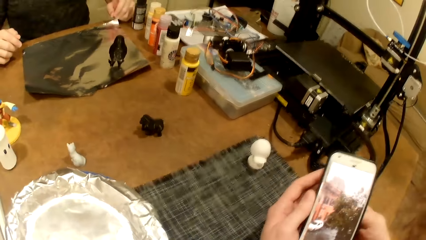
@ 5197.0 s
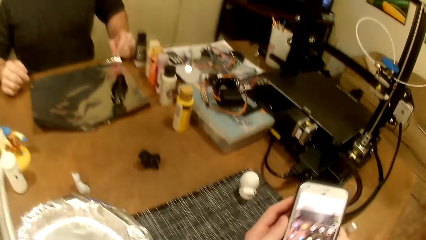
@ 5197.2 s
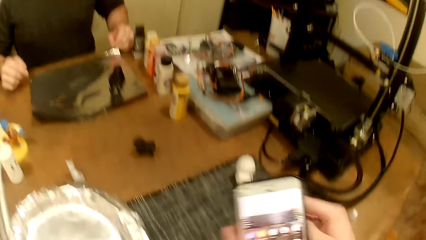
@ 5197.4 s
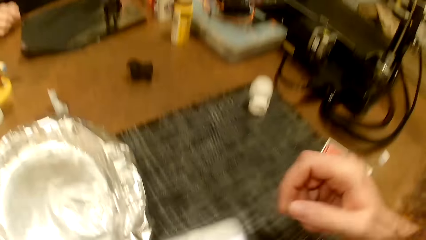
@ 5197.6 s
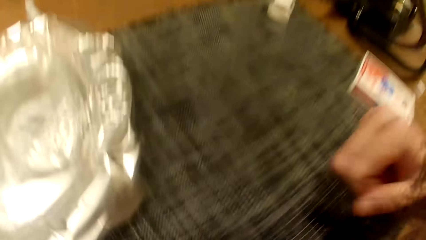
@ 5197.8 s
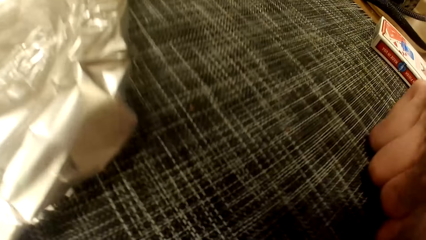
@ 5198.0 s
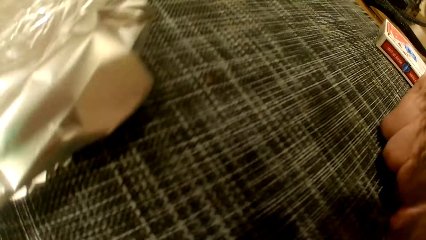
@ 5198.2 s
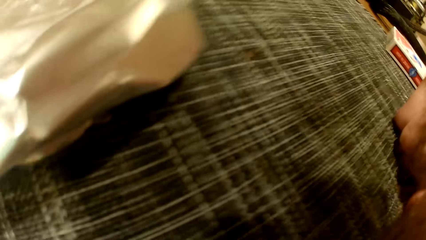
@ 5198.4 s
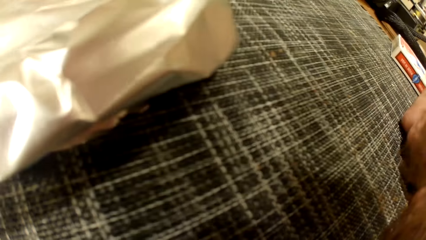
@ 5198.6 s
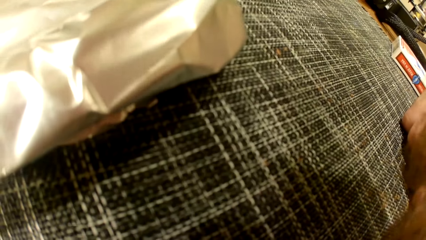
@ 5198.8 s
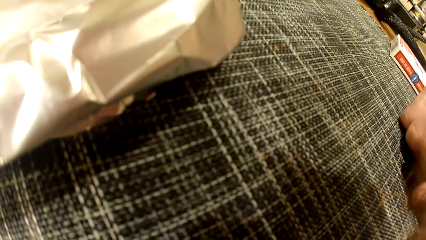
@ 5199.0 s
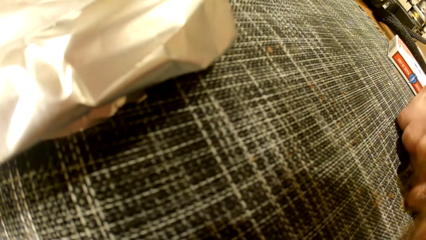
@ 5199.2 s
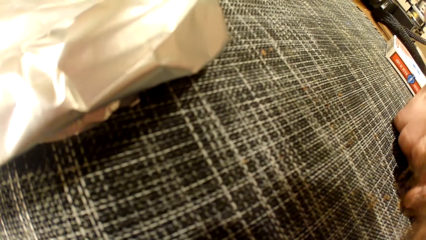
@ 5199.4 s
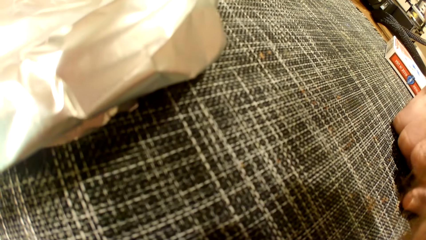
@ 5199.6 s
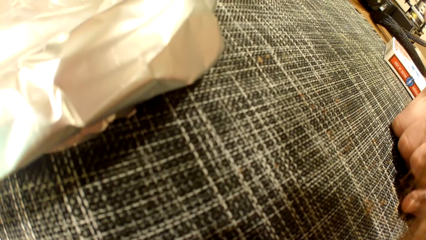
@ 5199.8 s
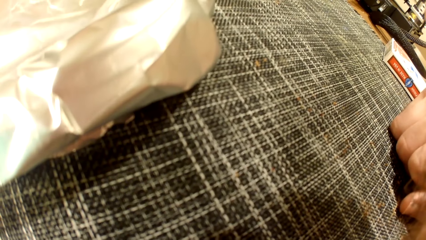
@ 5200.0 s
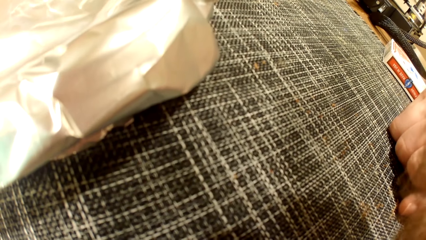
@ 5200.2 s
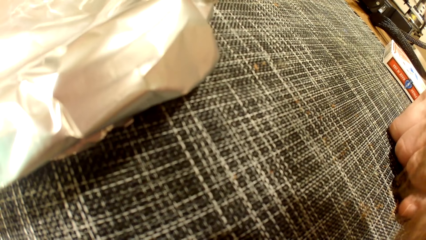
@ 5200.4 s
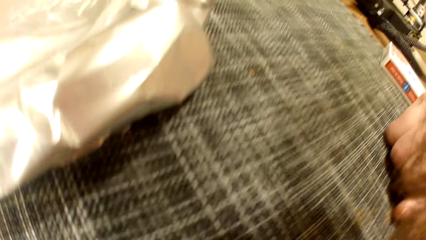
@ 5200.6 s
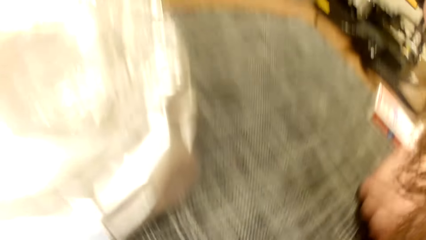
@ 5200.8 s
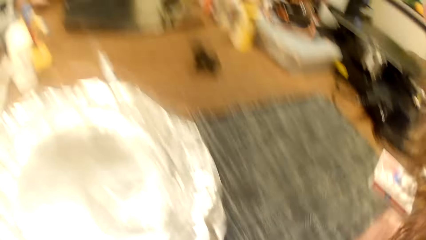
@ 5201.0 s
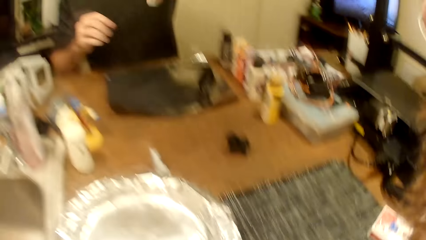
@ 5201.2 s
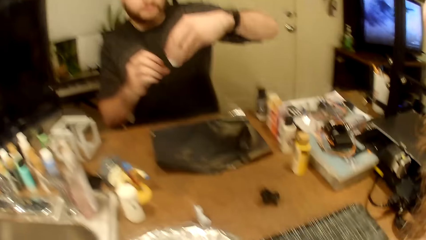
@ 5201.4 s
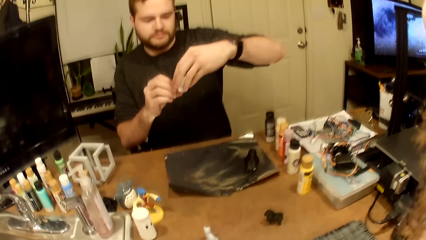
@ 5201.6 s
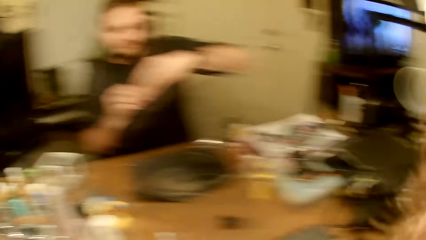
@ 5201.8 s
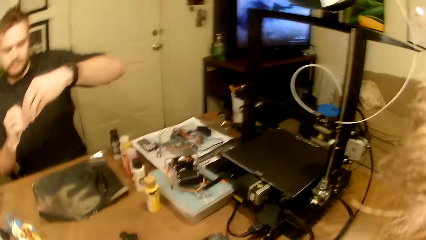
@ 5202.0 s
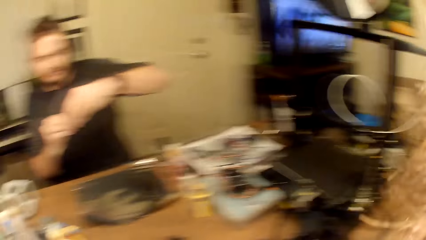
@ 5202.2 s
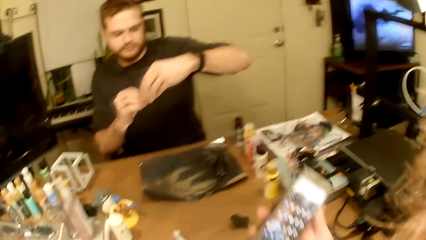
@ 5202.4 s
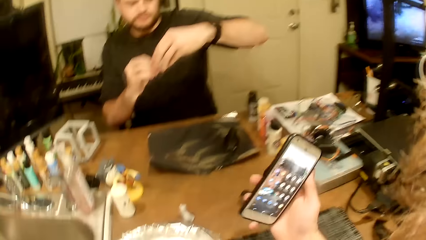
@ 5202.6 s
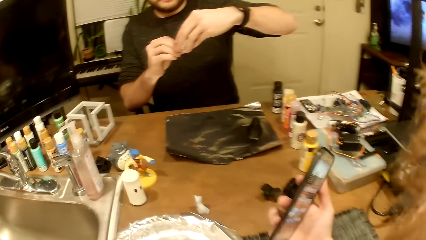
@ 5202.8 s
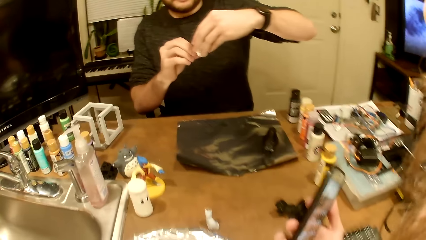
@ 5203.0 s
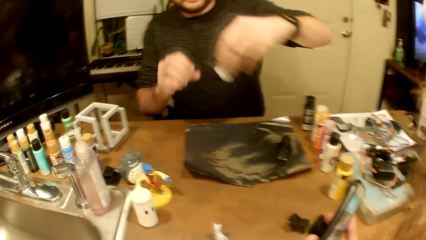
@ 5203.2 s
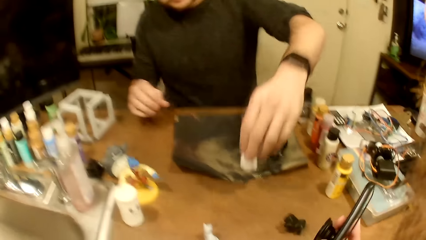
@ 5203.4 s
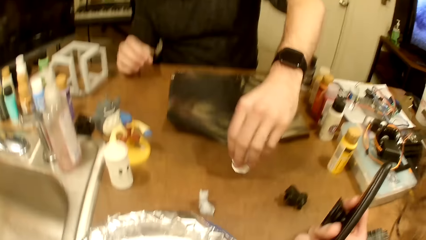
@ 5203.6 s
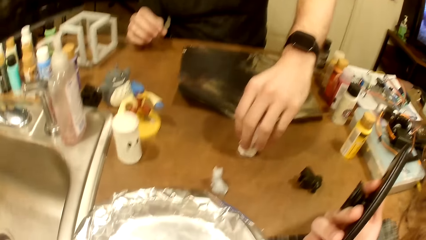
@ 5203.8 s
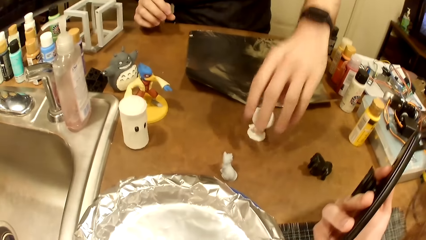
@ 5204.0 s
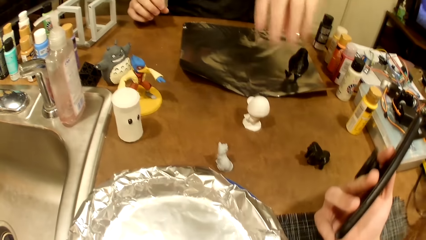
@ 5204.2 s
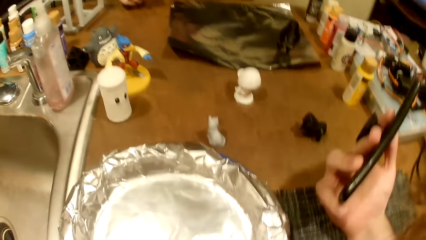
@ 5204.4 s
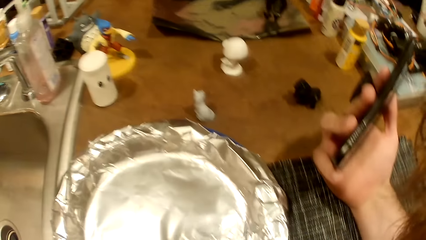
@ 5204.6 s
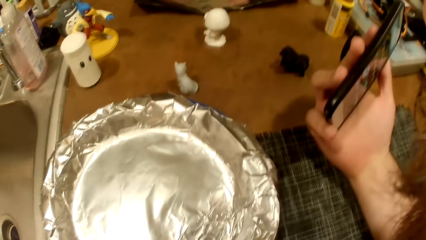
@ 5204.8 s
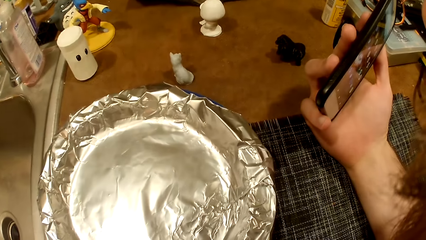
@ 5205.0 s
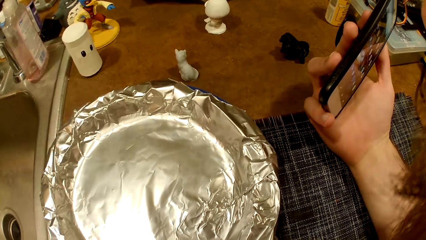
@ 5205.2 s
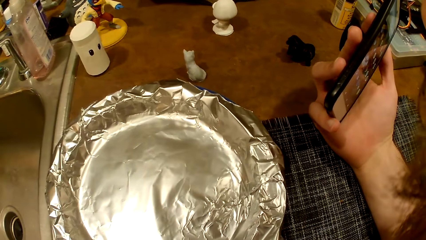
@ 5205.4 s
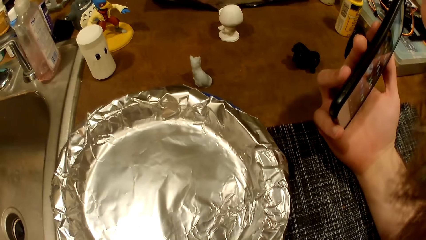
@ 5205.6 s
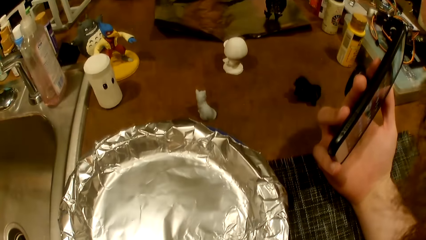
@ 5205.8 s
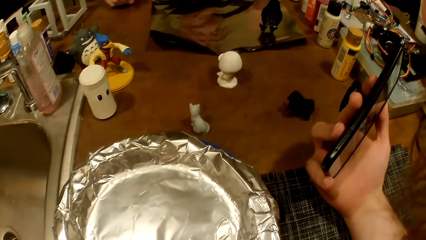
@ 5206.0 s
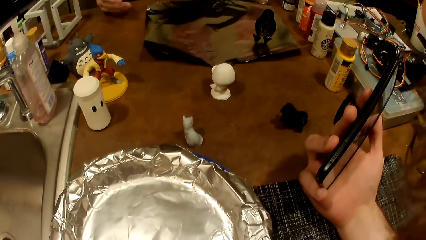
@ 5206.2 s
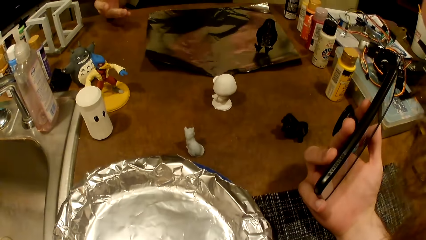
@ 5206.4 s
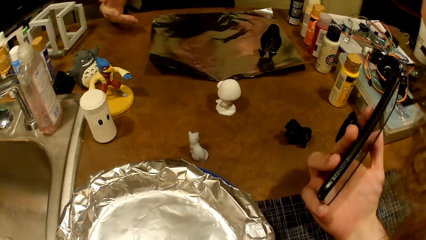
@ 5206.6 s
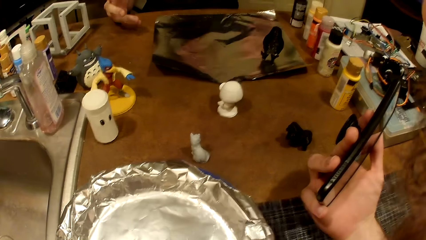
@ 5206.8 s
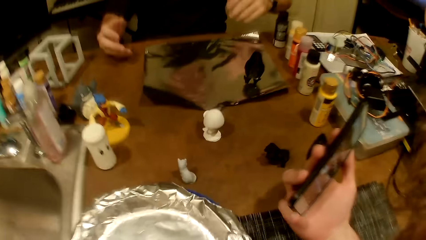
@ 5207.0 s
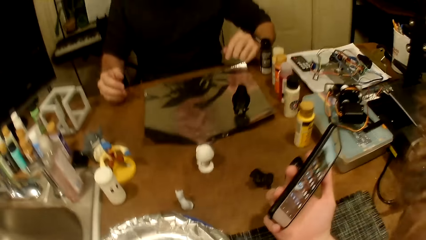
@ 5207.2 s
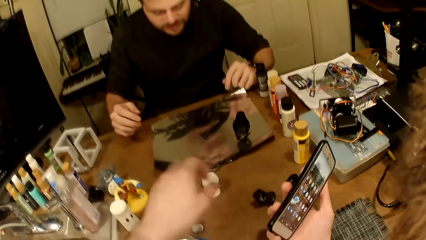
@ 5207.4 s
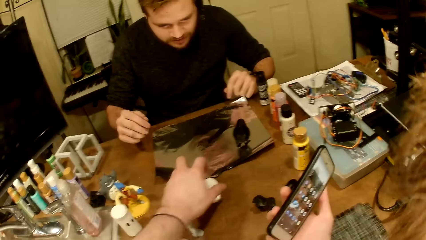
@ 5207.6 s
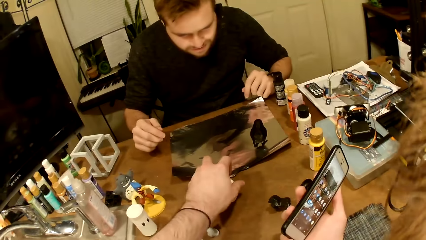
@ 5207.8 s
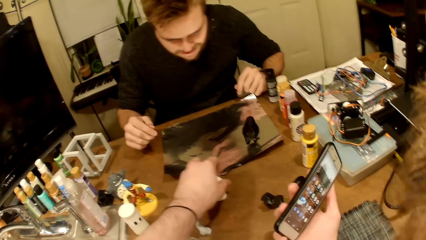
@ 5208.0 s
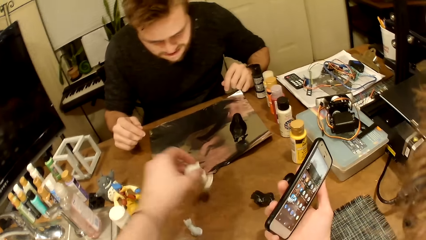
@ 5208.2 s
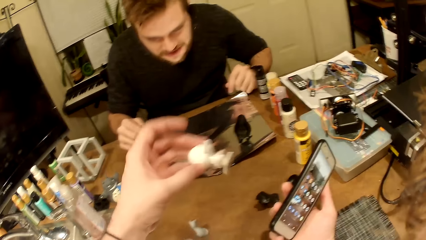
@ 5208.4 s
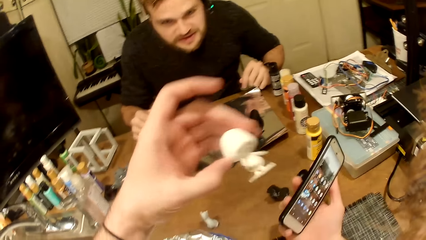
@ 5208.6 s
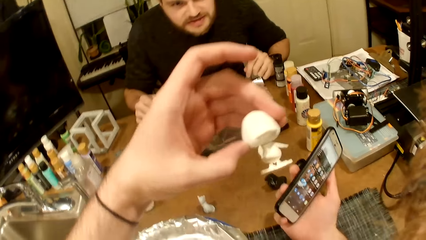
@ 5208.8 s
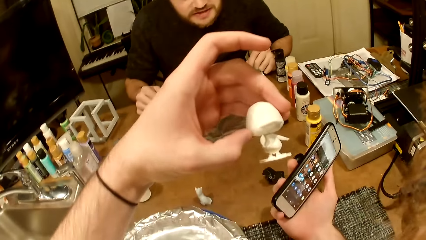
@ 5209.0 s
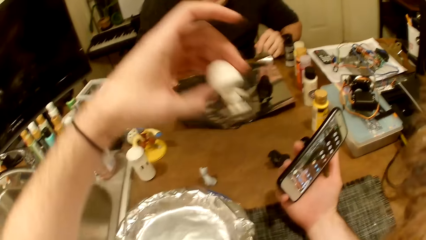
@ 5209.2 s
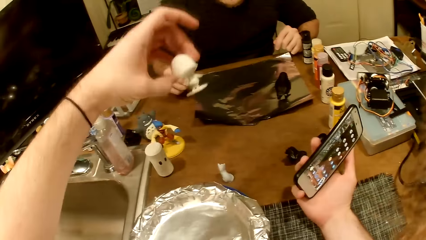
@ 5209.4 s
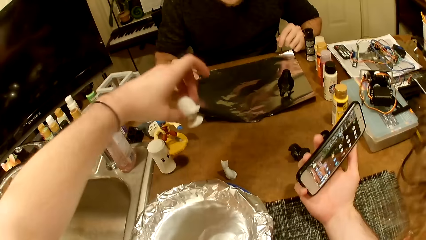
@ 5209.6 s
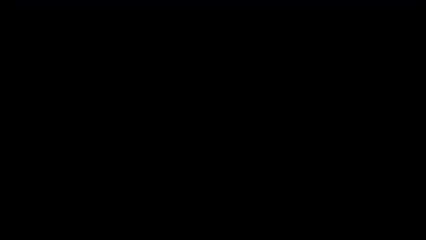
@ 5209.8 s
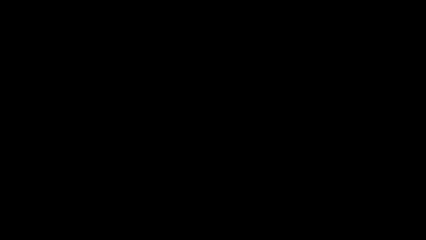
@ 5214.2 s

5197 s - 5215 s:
The camera wearer looks around the house. The man examines the white toy or statue. He drops the white toy on the table. The camera wearer stares at the phone in his hand. He picks the white toy from the table. He stares at the statue in his hand. He puts the statue on the table.
